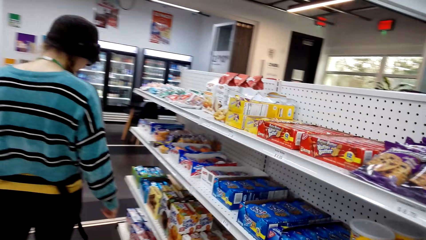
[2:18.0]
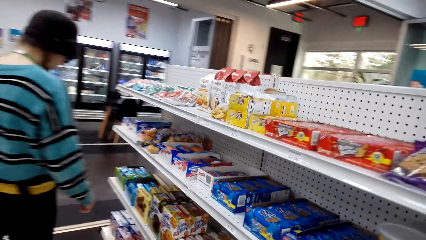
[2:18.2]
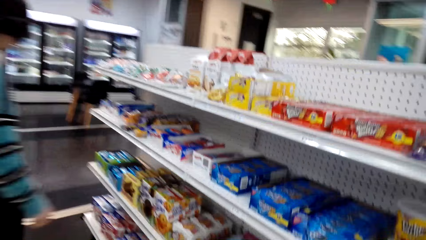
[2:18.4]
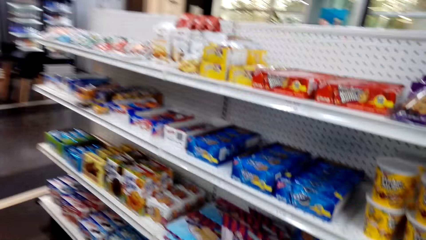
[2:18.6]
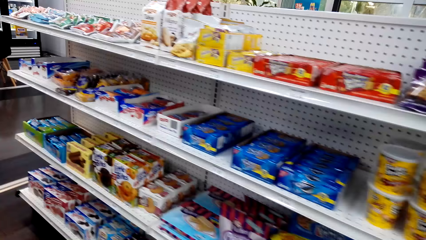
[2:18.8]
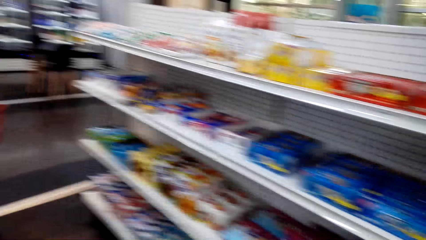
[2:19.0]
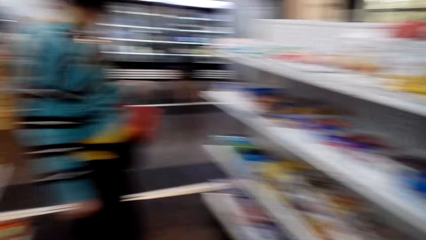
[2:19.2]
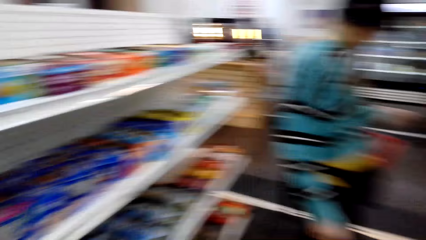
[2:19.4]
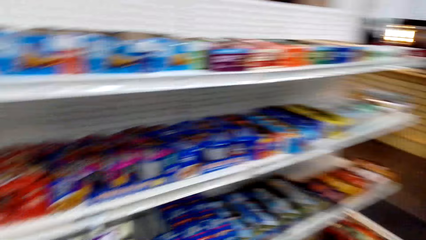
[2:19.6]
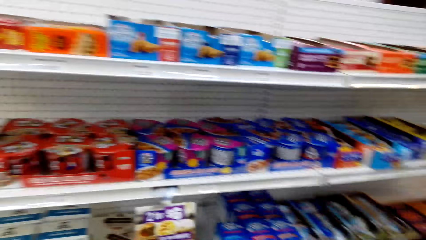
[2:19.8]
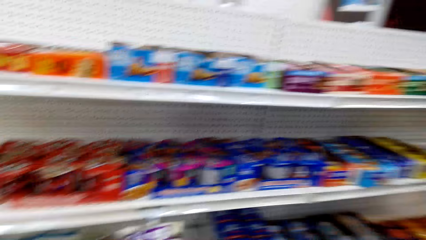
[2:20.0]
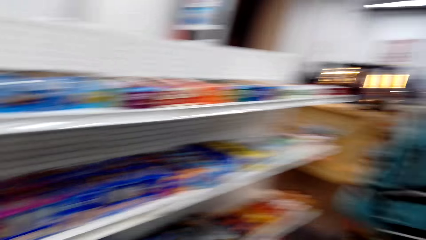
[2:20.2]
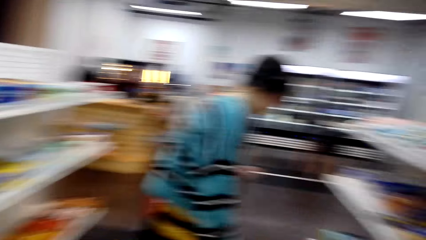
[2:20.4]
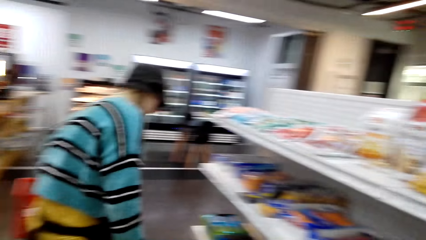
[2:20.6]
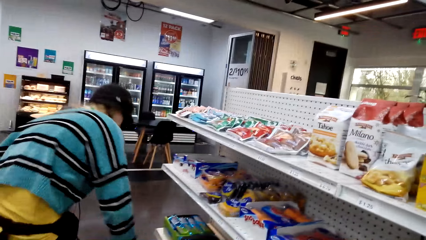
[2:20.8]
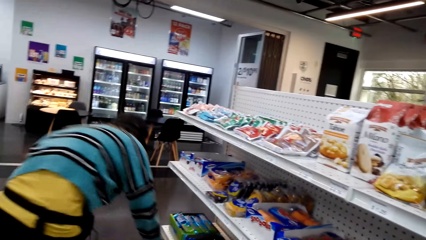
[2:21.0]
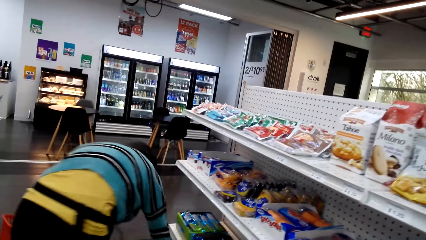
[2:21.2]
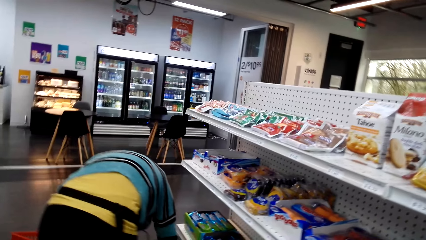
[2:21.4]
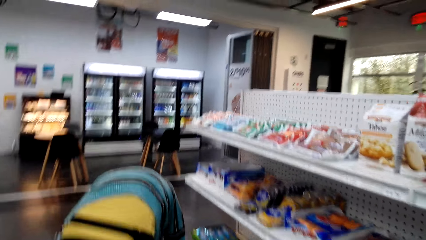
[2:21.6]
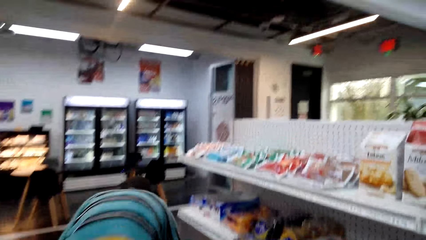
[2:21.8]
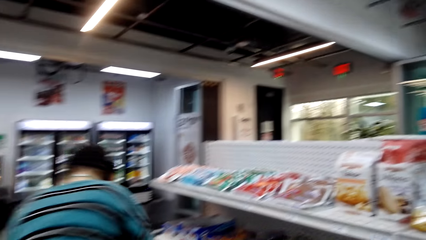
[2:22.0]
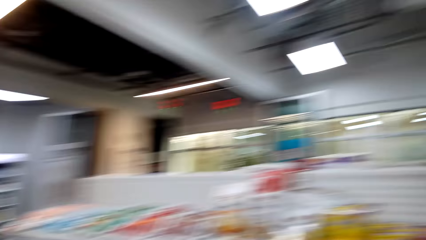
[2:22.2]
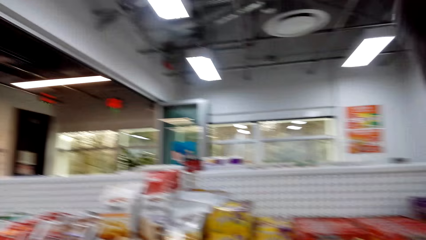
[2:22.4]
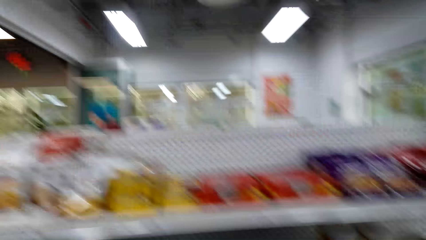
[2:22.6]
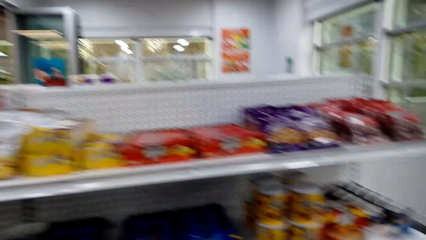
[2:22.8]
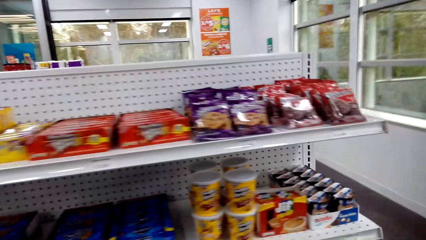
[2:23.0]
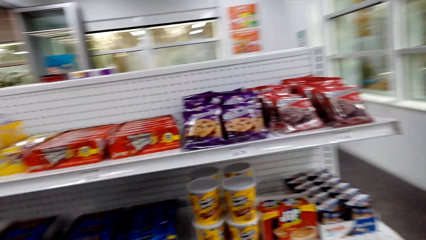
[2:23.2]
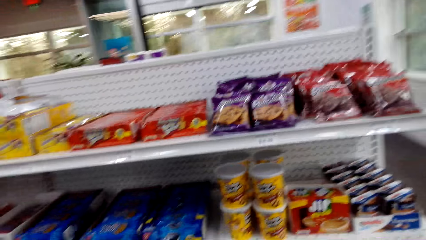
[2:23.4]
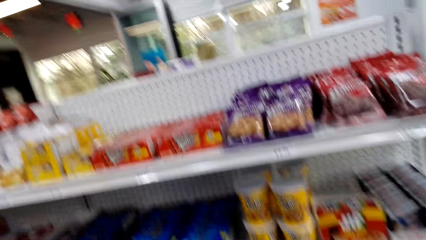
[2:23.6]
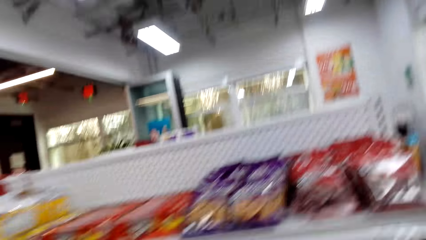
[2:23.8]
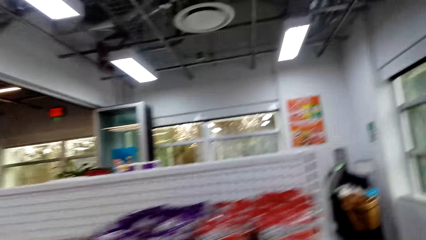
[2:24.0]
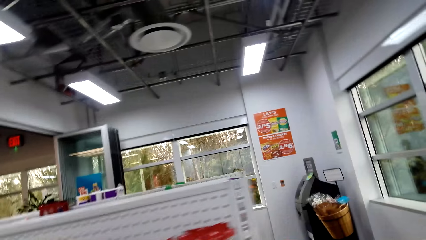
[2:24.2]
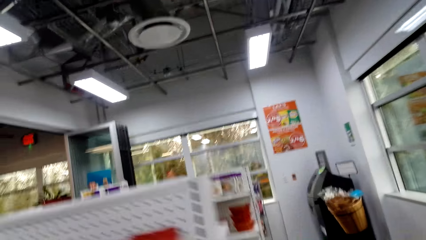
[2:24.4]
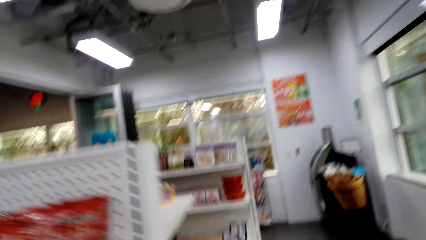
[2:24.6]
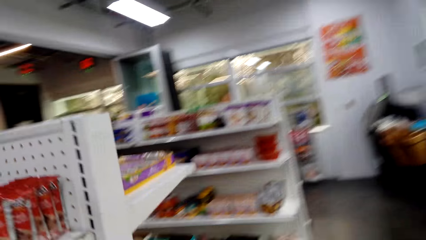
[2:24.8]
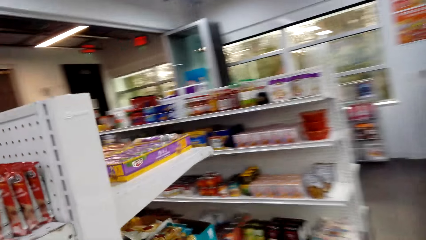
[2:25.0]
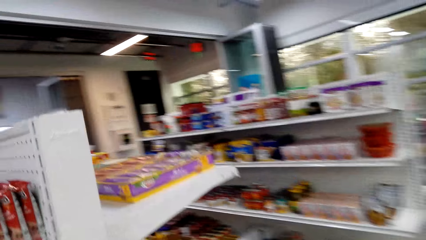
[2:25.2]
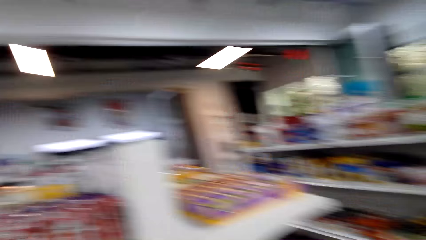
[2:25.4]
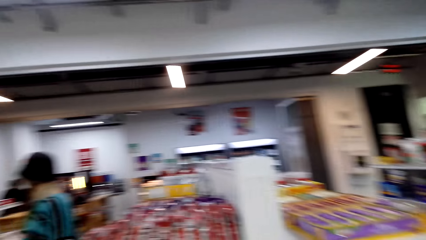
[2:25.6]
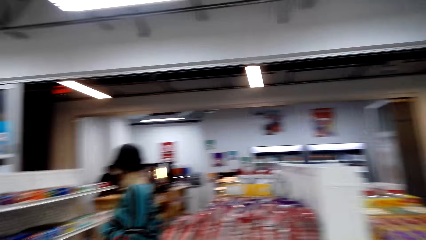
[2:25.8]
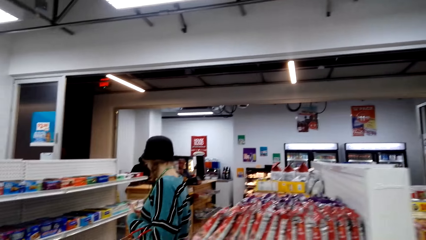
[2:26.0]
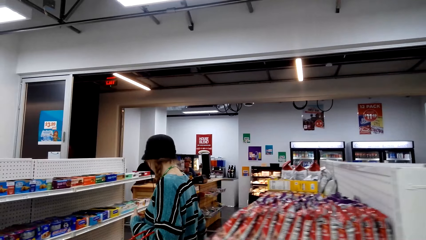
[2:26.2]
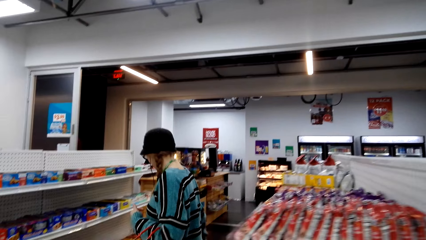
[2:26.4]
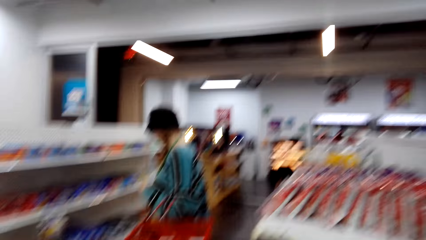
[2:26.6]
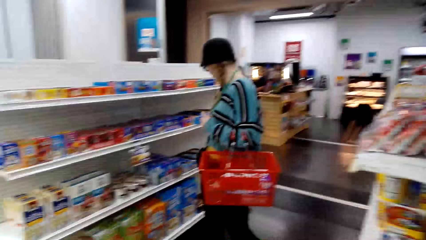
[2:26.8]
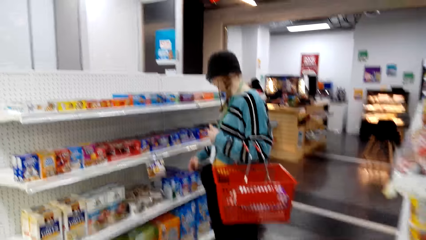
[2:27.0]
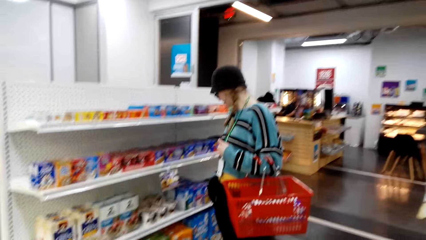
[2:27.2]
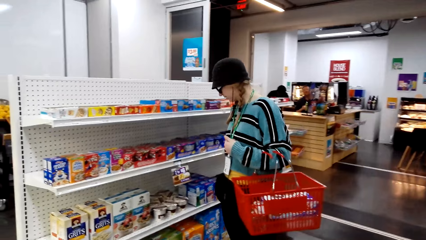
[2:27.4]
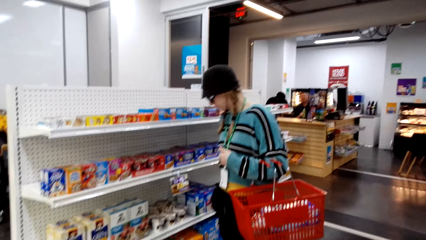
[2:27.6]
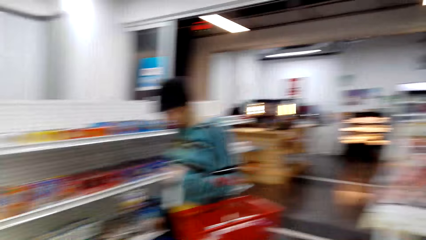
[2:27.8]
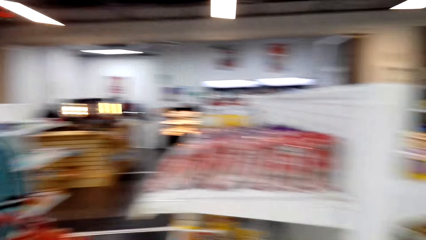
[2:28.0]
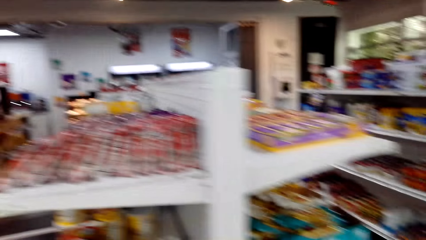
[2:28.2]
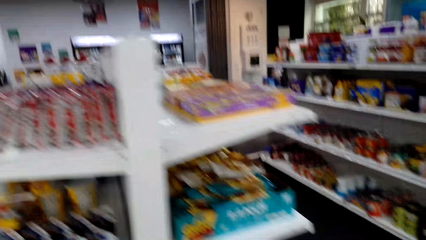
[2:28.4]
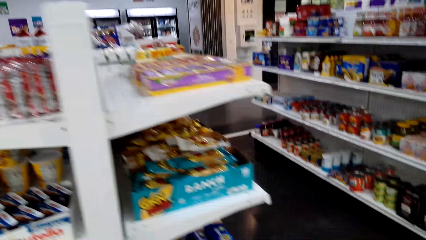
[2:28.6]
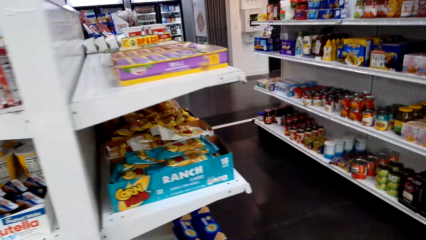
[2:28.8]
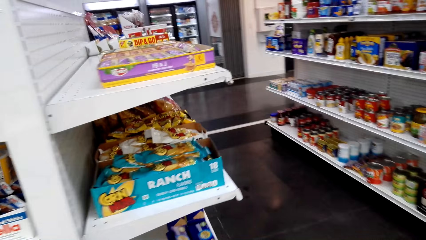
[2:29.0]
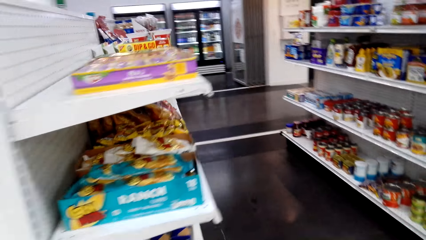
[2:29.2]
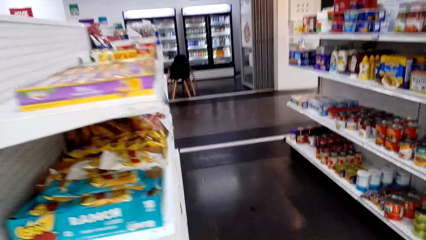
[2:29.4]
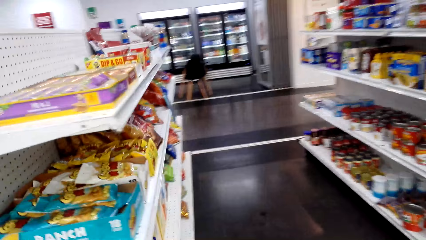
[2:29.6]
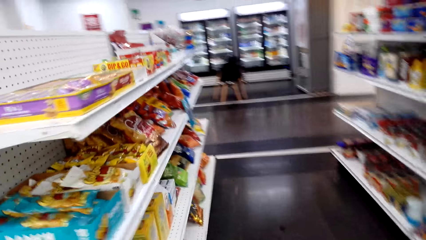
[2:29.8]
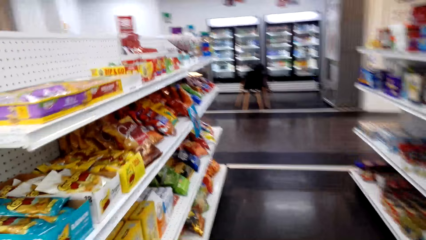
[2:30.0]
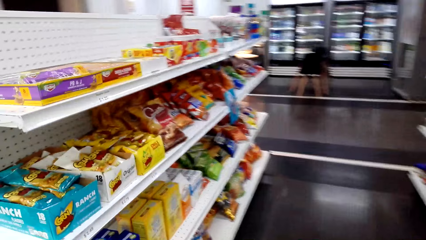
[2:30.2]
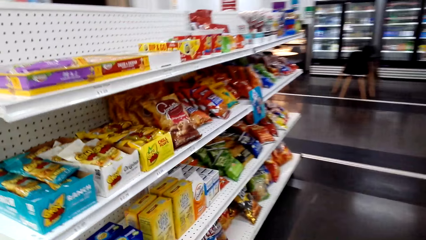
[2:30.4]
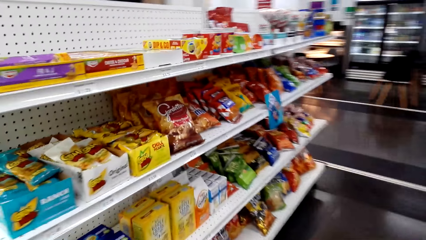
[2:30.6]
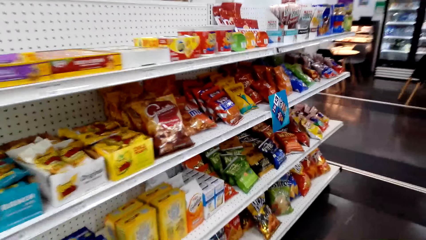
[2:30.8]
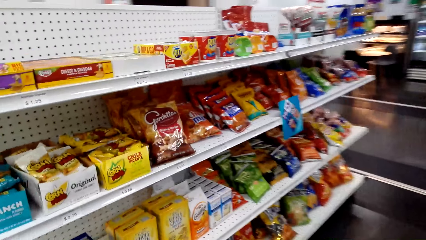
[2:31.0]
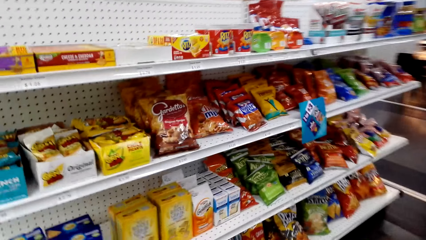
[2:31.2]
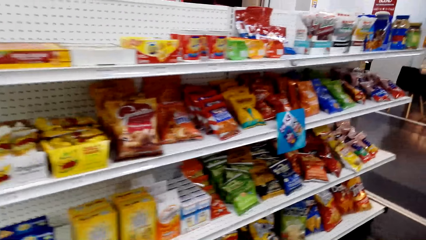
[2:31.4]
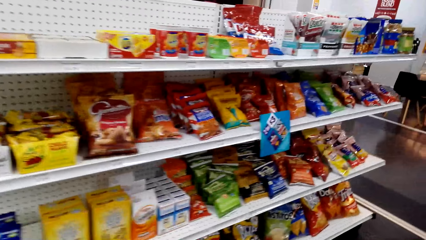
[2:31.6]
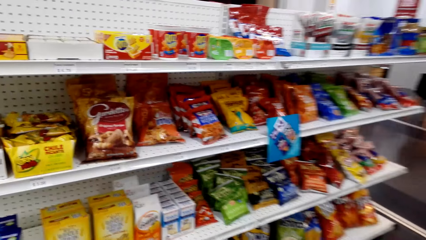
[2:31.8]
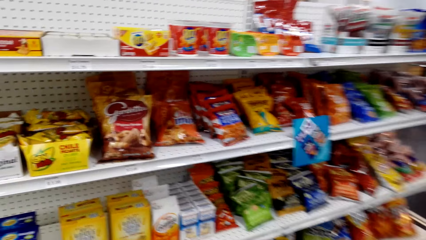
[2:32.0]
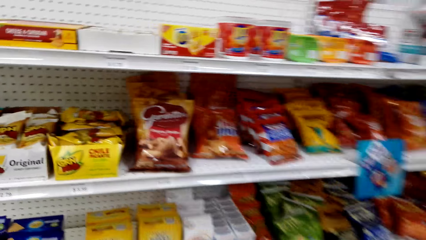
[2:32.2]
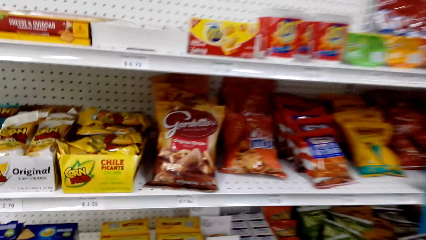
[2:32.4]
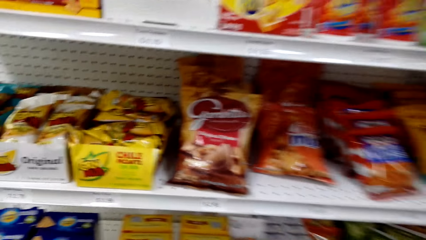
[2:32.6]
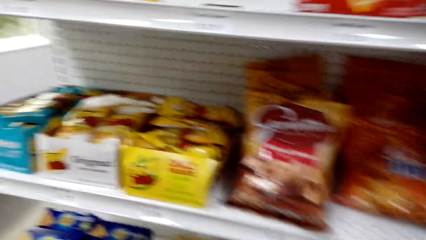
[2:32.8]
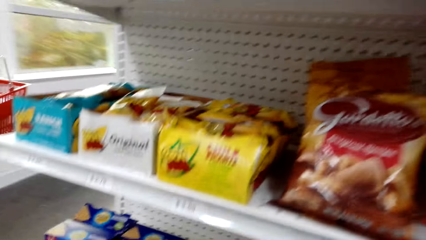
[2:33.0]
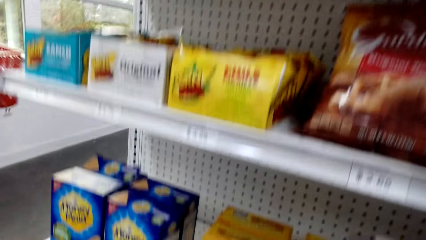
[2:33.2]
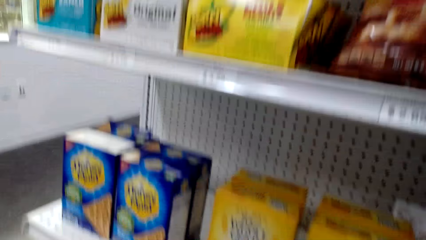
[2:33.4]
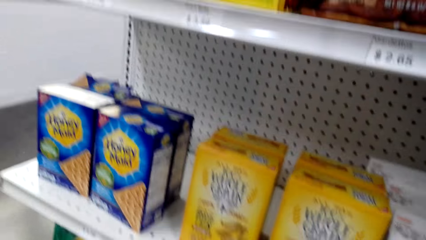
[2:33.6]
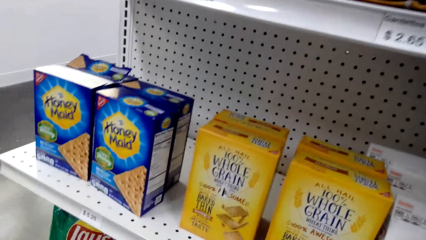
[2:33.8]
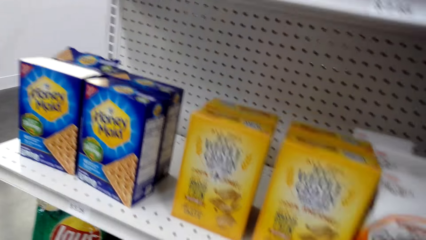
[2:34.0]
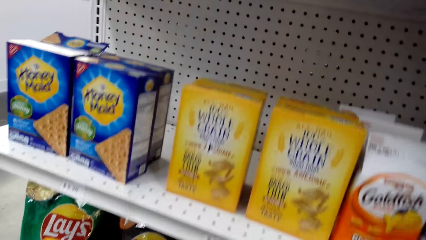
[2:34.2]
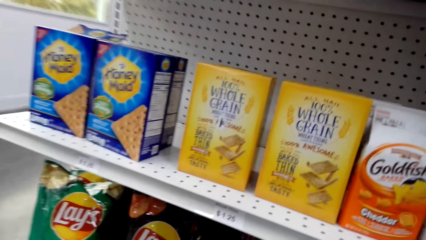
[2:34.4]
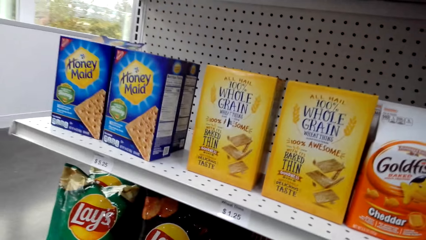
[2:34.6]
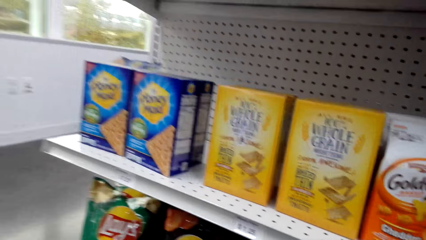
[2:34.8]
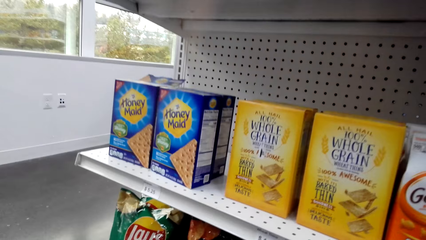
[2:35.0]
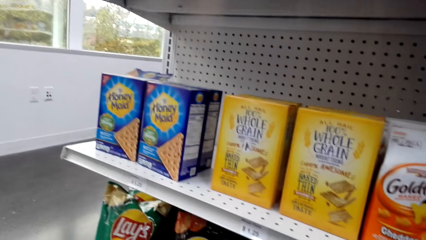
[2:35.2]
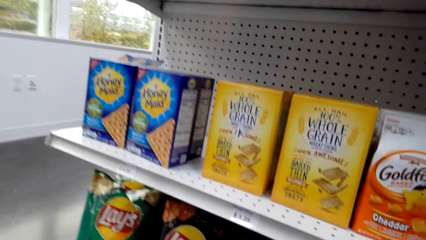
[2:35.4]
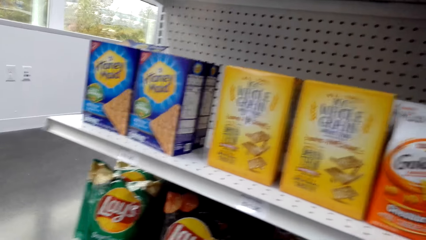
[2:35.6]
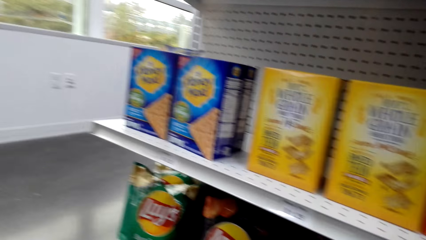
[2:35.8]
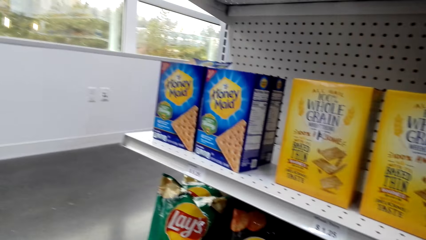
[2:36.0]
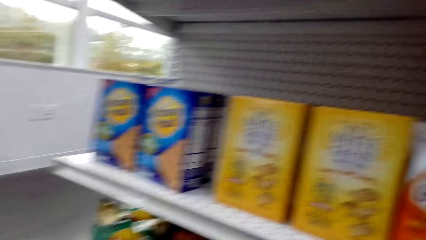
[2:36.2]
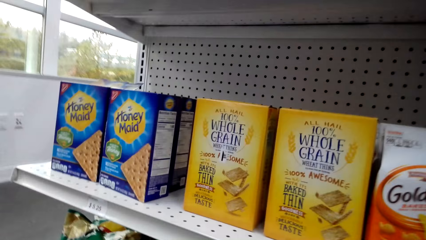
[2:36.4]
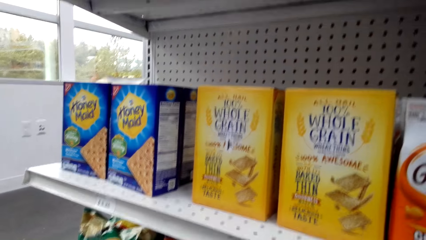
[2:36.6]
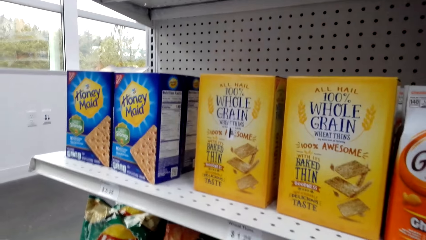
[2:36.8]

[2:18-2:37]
The camera wearer looks around. A woman bends down to pick an item. The camera wearer walks around. The woman looks at the item on the shelf. The camera wearer looks at the item on the shelf.
